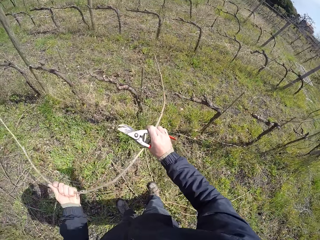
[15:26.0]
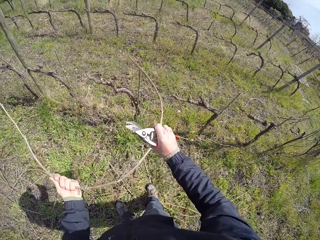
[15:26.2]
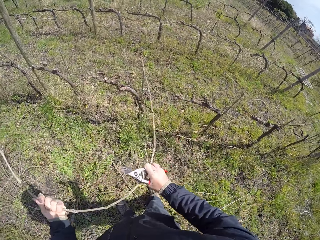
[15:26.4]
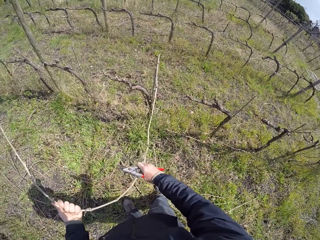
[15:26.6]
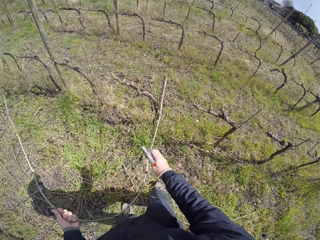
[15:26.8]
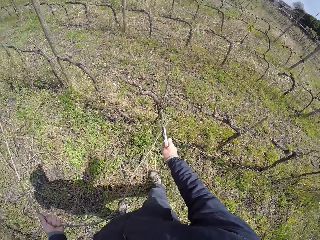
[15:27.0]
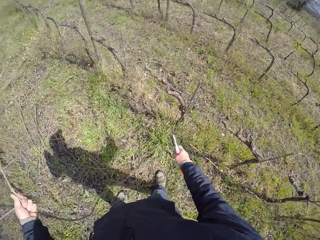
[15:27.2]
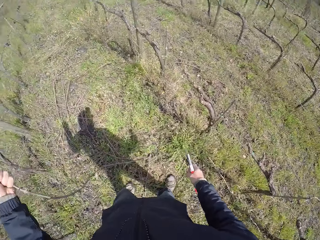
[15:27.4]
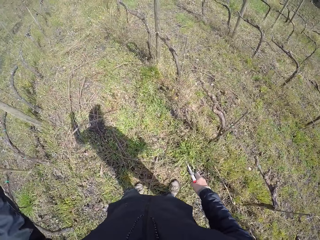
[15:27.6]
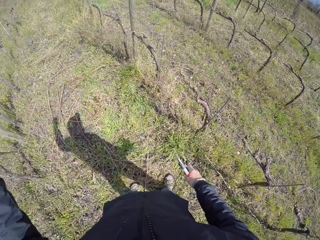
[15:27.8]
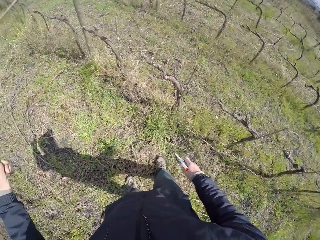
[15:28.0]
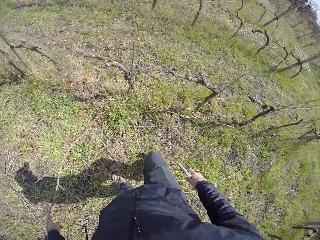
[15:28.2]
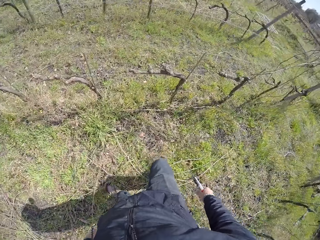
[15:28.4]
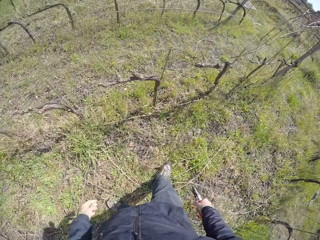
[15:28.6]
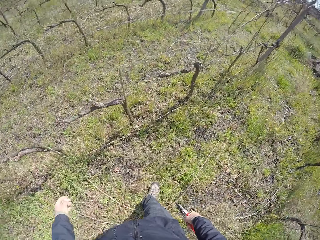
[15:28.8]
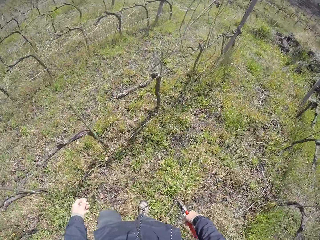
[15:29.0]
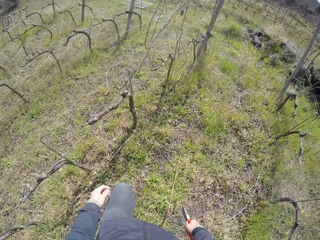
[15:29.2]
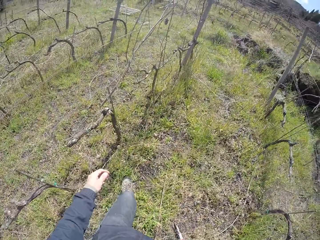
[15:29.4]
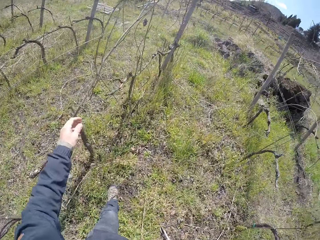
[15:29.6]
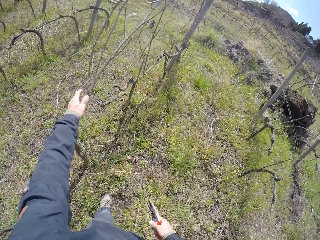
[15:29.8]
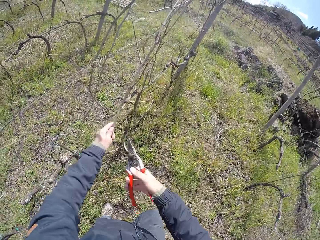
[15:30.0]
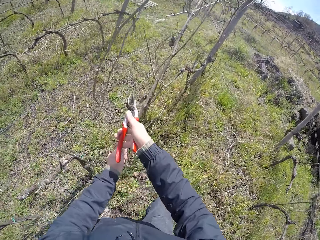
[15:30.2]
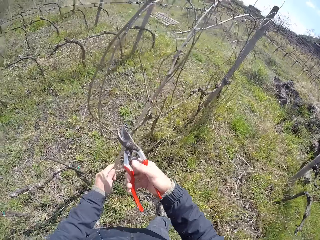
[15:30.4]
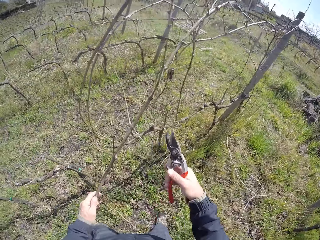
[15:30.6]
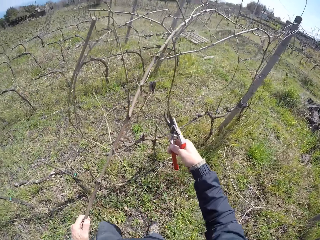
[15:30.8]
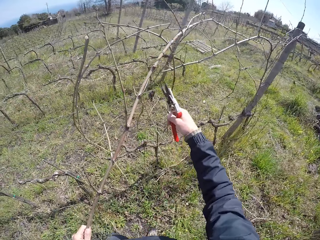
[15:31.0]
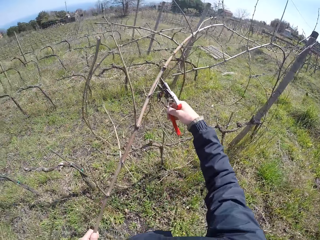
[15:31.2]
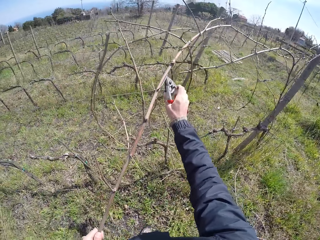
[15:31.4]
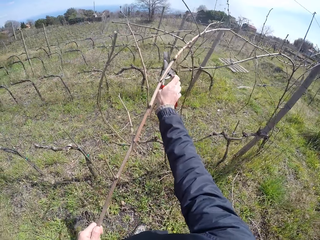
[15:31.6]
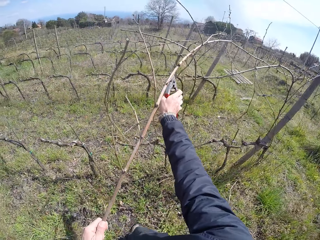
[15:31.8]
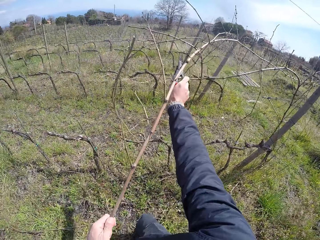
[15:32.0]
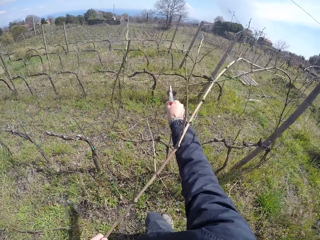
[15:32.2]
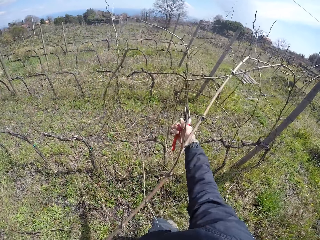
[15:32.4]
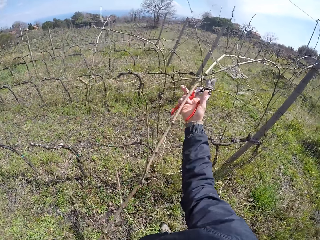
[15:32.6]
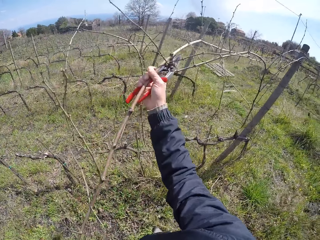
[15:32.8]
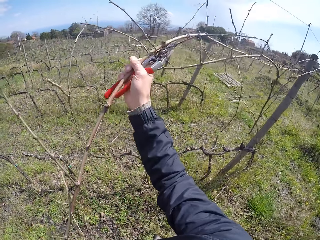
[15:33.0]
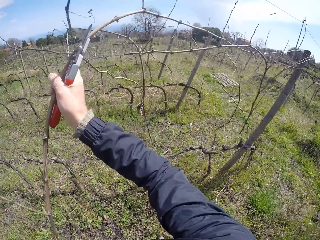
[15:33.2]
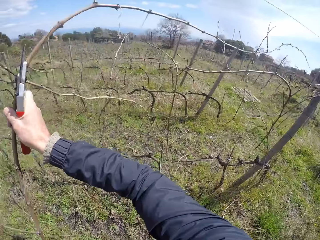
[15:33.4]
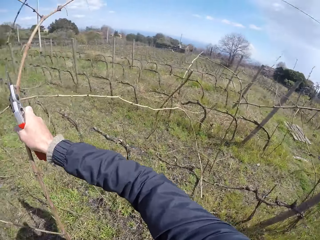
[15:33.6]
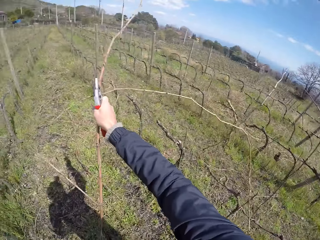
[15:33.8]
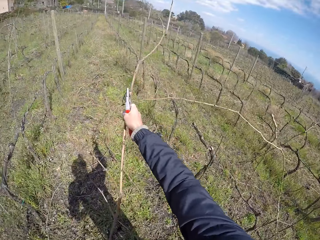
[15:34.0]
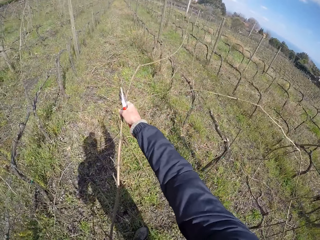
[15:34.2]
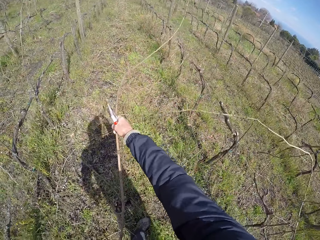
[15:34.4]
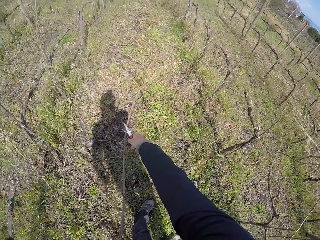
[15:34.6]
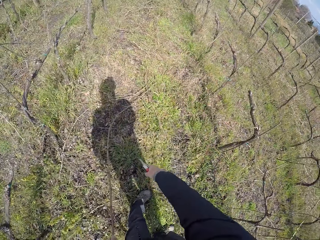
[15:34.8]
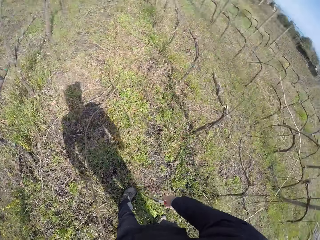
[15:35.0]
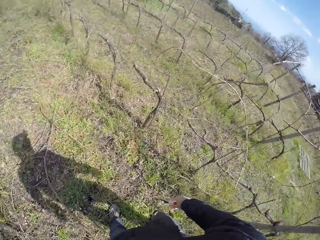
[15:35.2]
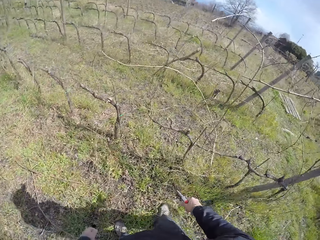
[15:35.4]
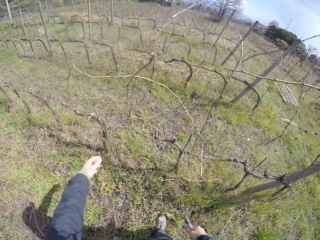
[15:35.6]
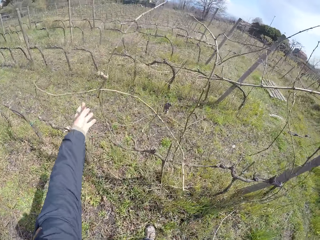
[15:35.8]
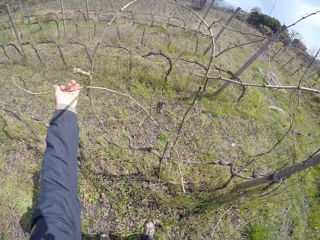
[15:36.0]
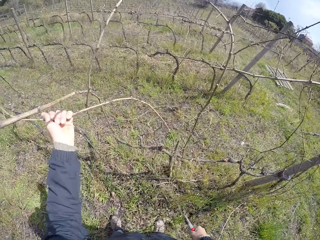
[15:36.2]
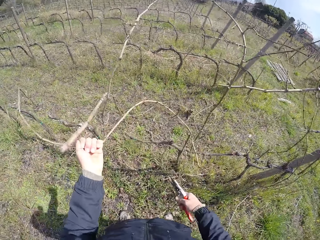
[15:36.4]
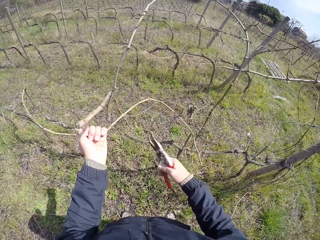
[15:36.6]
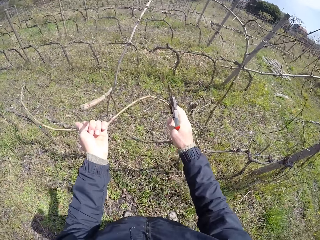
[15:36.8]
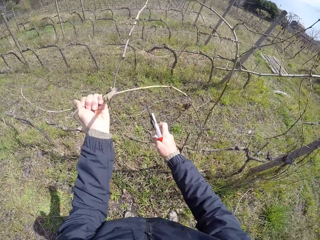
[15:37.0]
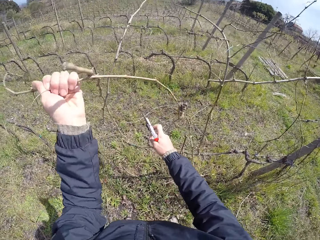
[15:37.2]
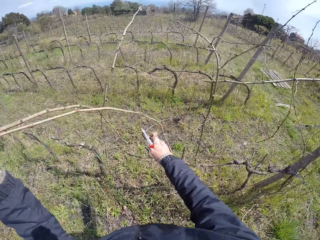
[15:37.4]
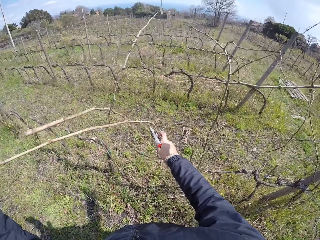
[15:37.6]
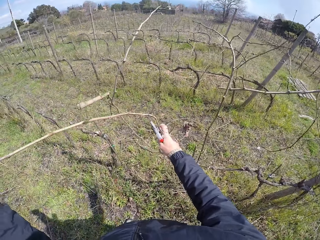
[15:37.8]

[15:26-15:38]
The camera wearer throws a dried stick to the ground. He picks a dried stick from the fence. He cuts a branch in his left hand with the pruner, a pruning knife, in his right hand. He removes the branch from the wired fence with his hands to the floor. He throws a dried stick to the ground. He picks a dried stick from the fence.

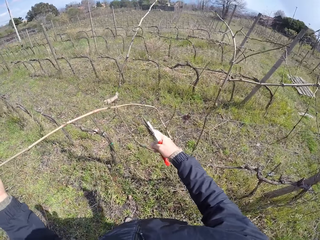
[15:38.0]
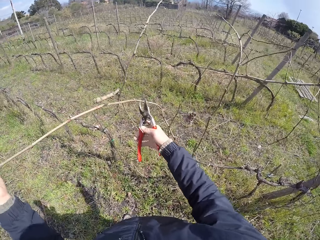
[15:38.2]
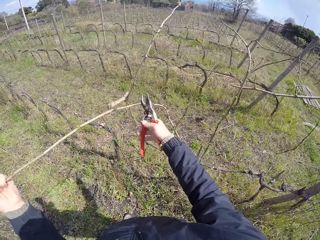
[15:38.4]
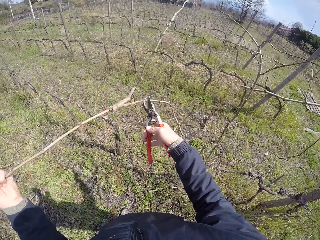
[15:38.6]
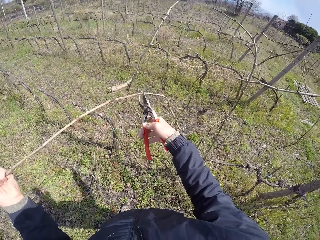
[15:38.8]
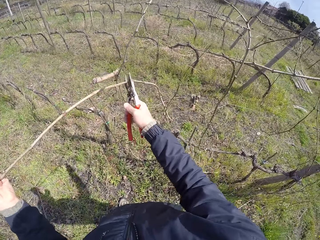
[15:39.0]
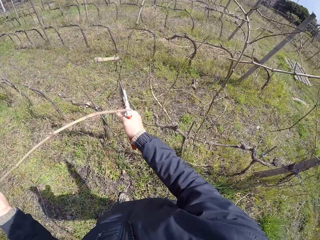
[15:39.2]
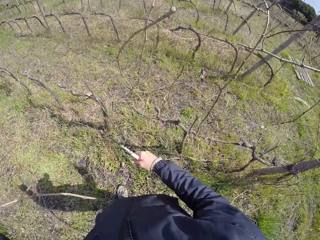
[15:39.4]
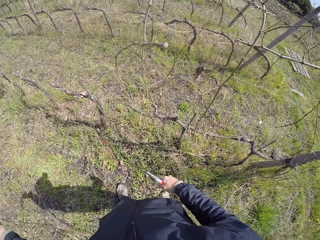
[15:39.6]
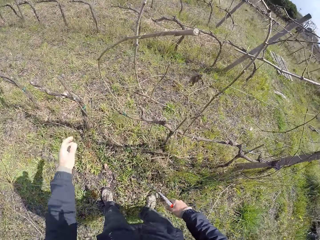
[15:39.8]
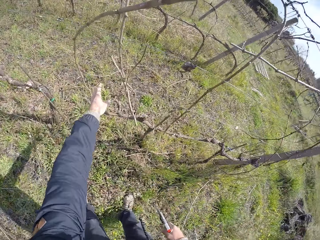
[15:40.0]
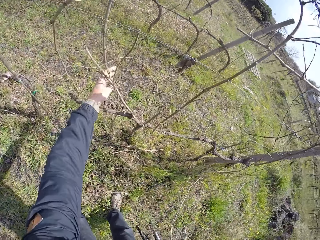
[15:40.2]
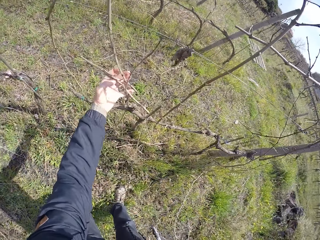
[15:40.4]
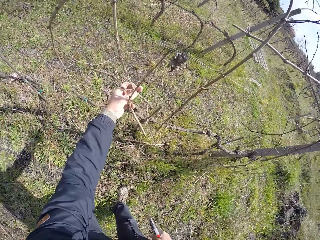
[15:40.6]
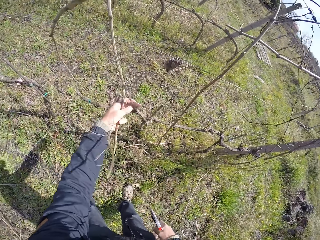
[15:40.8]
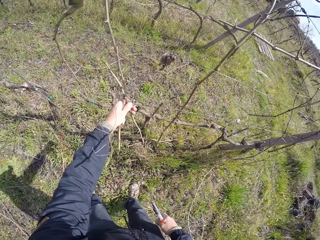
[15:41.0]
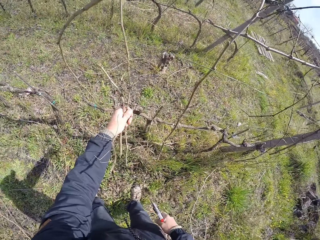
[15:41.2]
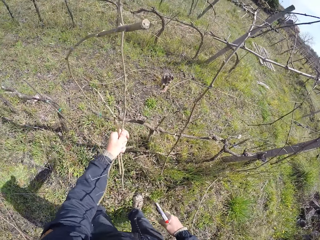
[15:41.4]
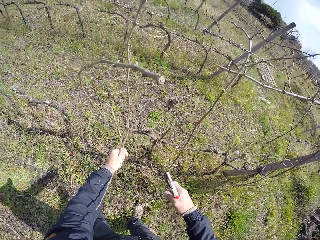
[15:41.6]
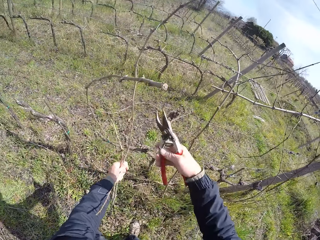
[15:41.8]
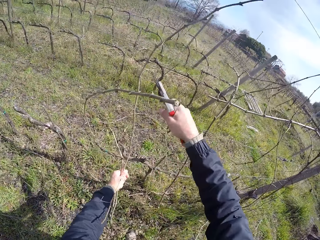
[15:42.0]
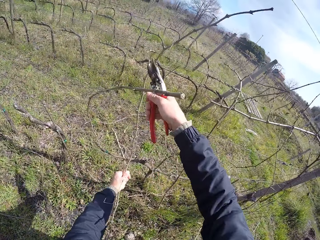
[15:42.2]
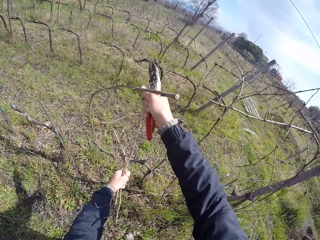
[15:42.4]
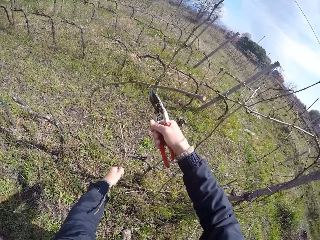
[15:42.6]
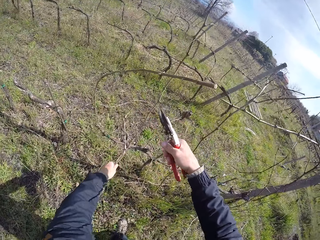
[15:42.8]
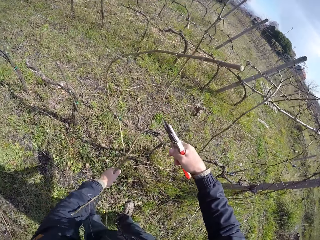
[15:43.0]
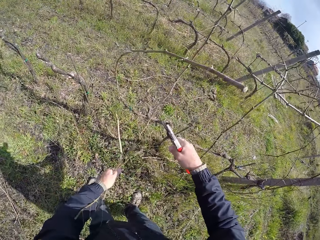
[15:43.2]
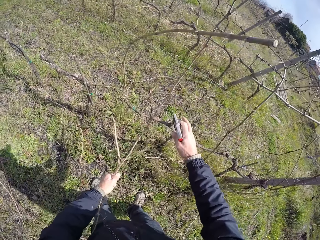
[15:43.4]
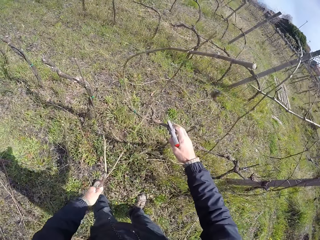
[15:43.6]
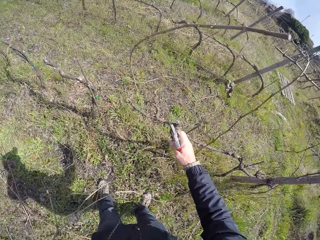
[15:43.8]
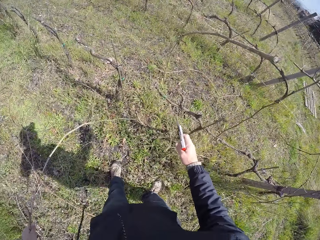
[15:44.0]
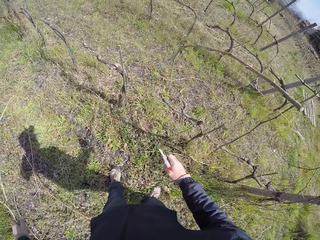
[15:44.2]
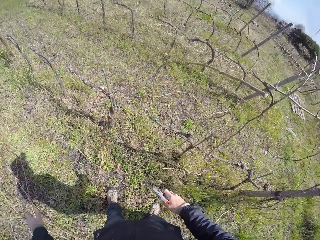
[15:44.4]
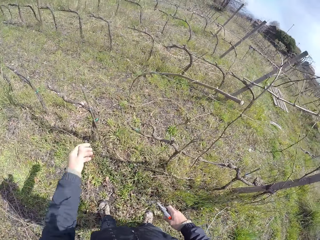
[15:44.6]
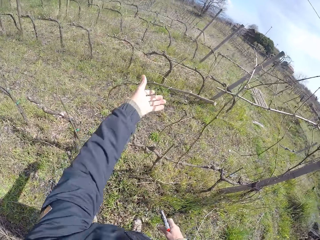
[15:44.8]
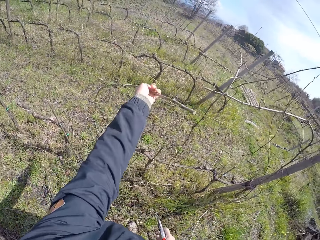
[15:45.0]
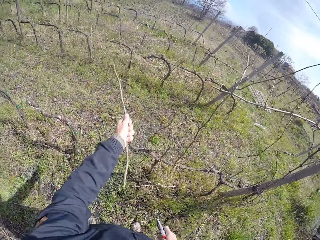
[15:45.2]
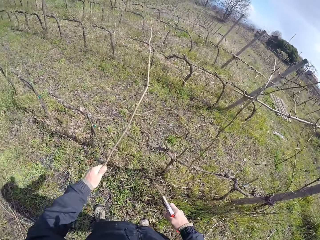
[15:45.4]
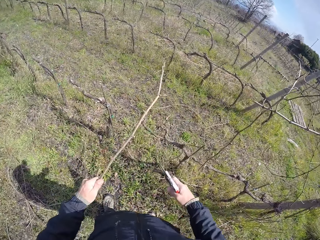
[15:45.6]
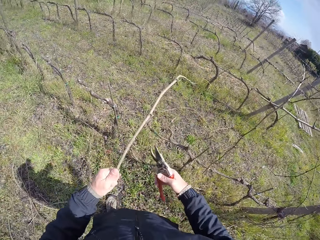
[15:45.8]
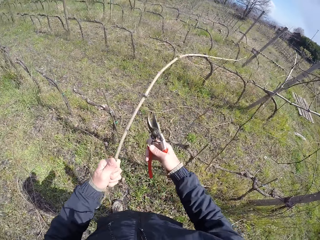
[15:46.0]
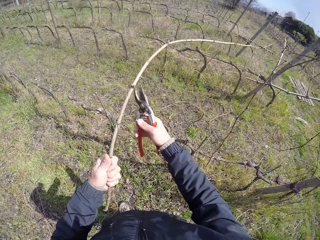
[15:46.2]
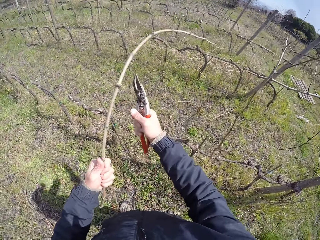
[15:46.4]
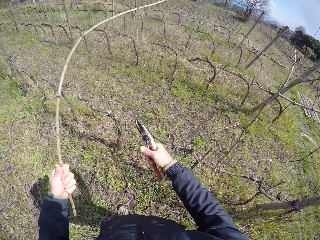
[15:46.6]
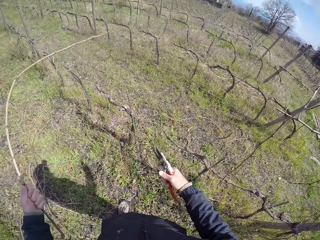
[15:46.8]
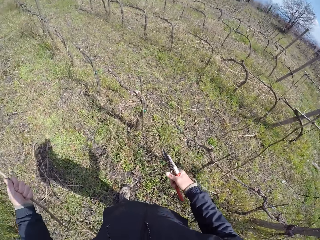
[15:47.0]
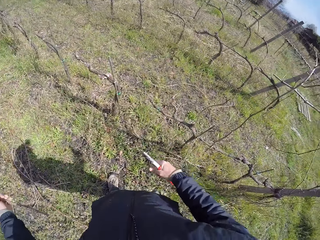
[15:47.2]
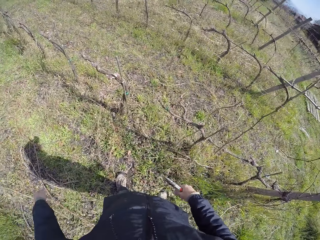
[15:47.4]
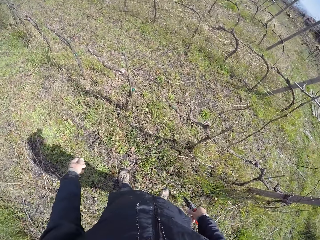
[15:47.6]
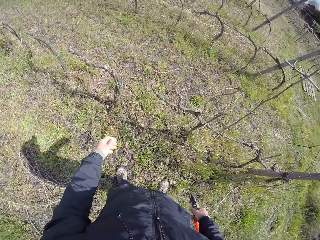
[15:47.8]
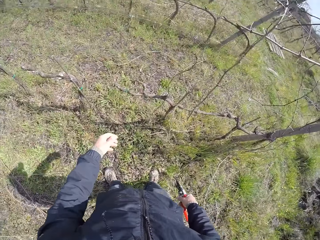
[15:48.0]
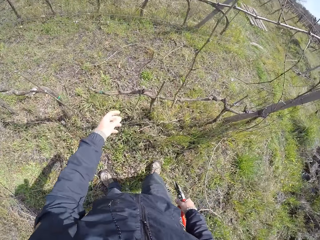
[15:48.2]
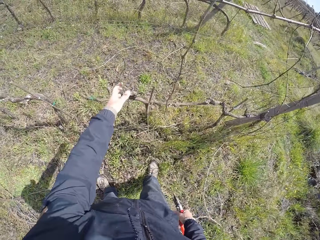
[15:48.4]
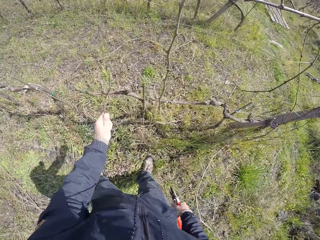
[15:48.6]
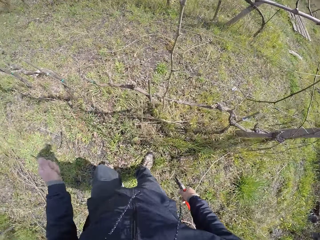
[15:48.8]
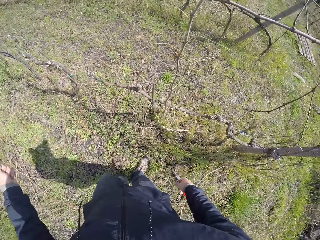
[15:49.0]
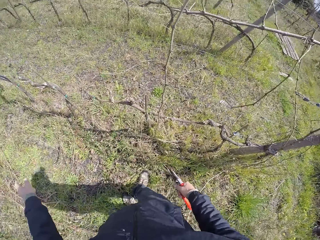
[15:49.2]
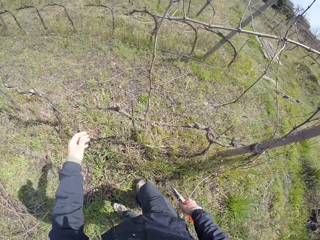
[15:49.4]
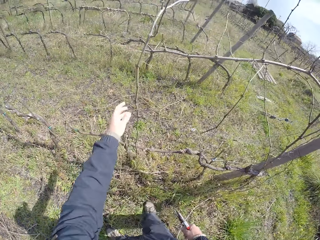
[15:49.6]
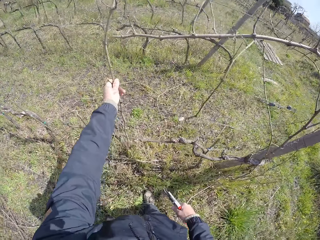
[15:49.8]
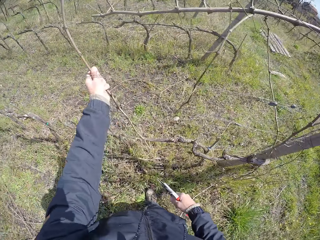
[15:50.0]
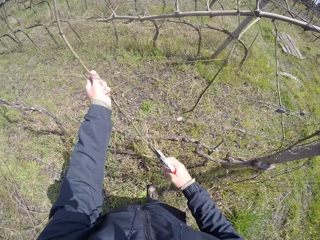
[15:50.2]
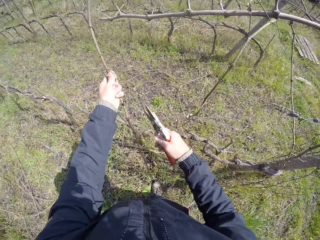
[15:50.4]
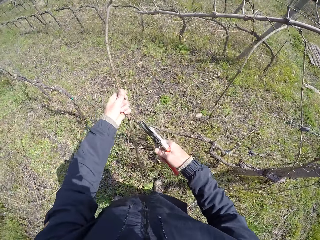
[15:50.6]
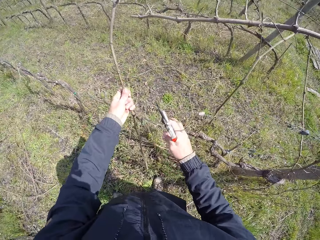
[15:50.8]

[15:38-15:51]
The camera wearer cuts a branch in his left hand with the pruner, a pruning knife, in his right hand. He removes the branch from the wired fence with his left hand to the floor. He throws a dried stick to the ground. He picks a dried stick from the fence. He cuts a branch in his left hand with the pruner in his right hand. He throws a dried stick to the ground. He removes the branch from the wired fence with his left hand to the floor. He picks a dried stick from the fence. He removes branches from the wired fence with his left hand to the floor. He cuts the dried stick with the pruning knife. He throws a dried stick to the ground. He picks a dried stick from the fence and throws the dried stick to the ground. He picks a dried stick from the fence.
